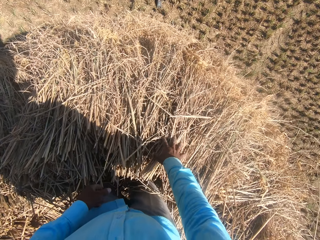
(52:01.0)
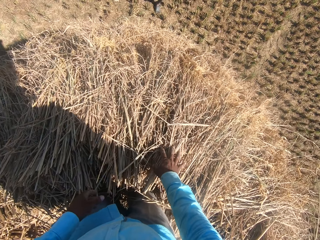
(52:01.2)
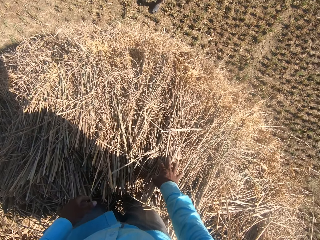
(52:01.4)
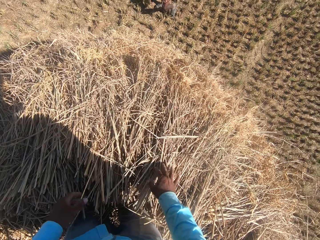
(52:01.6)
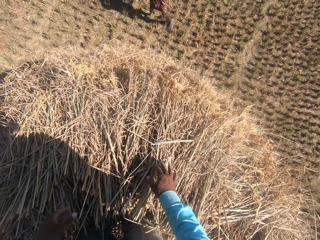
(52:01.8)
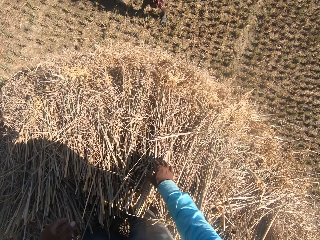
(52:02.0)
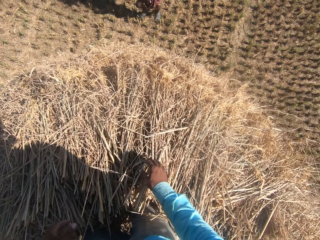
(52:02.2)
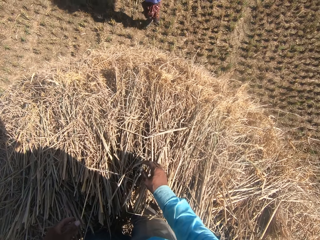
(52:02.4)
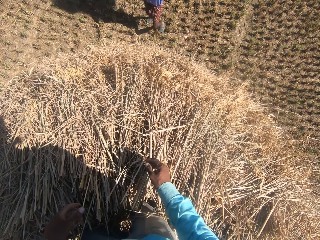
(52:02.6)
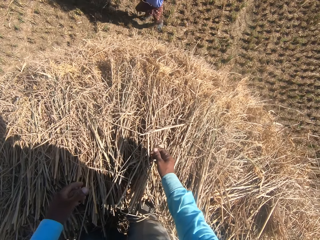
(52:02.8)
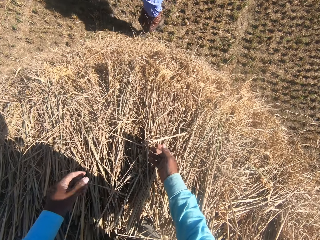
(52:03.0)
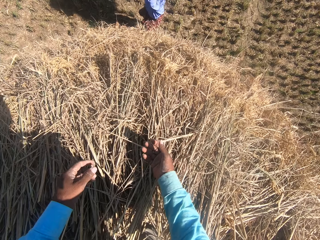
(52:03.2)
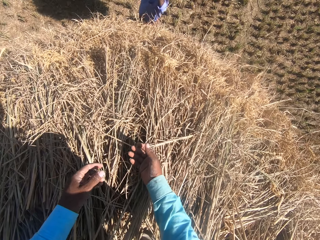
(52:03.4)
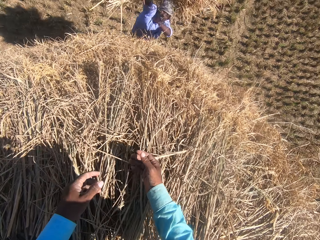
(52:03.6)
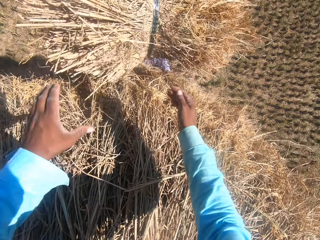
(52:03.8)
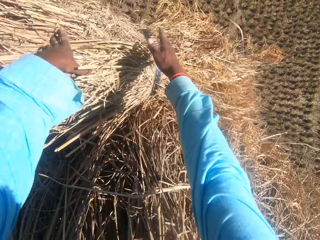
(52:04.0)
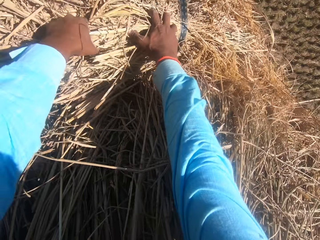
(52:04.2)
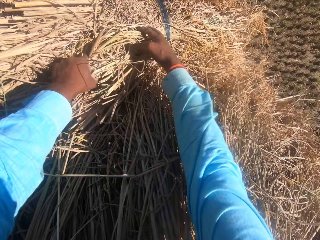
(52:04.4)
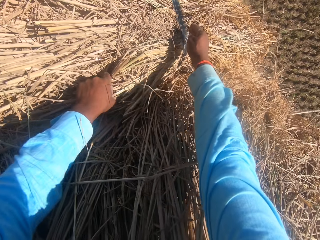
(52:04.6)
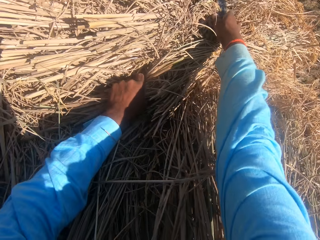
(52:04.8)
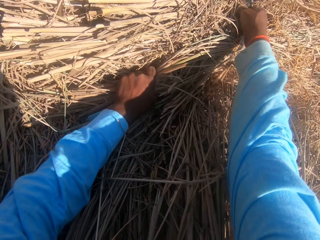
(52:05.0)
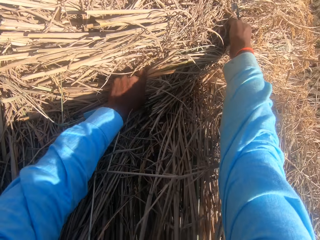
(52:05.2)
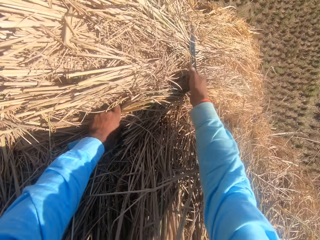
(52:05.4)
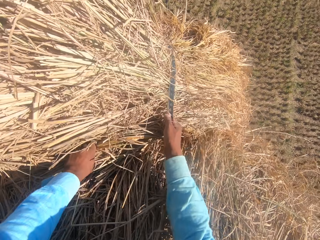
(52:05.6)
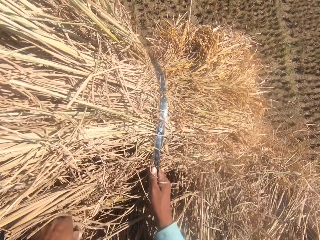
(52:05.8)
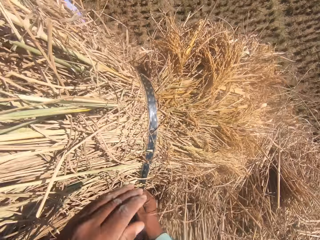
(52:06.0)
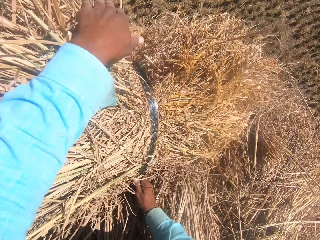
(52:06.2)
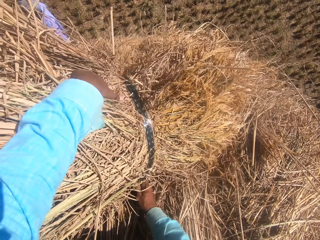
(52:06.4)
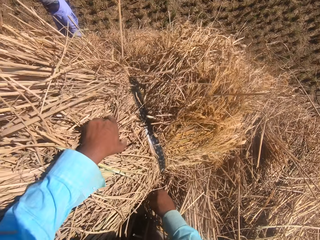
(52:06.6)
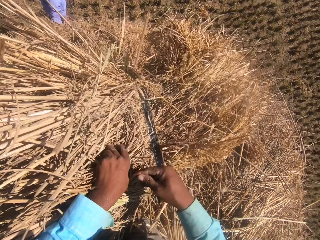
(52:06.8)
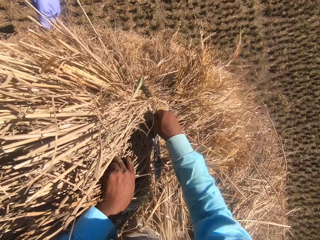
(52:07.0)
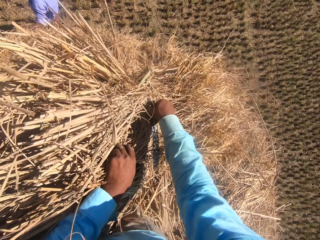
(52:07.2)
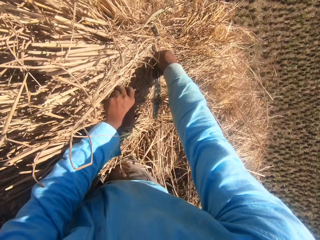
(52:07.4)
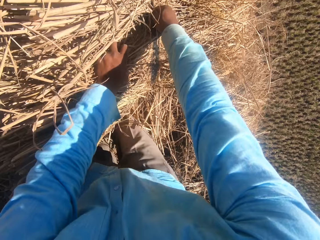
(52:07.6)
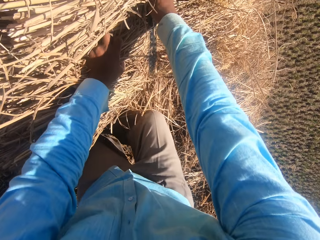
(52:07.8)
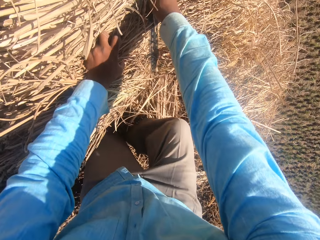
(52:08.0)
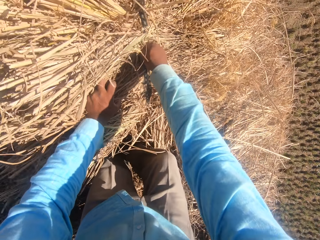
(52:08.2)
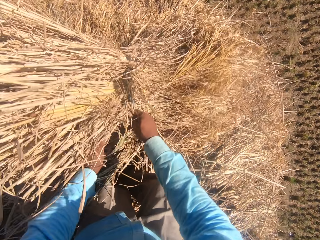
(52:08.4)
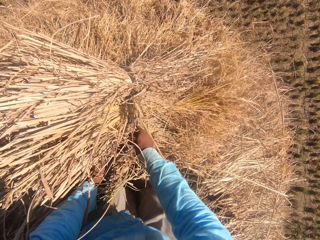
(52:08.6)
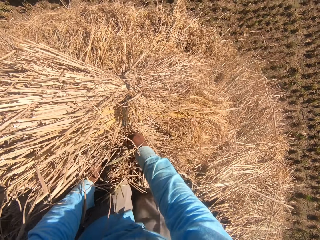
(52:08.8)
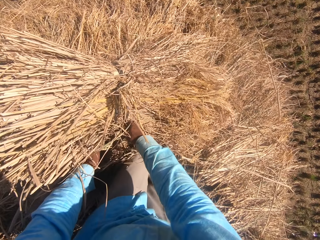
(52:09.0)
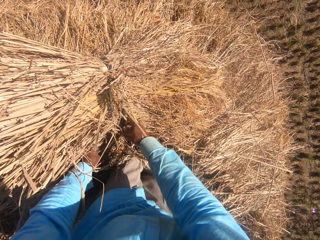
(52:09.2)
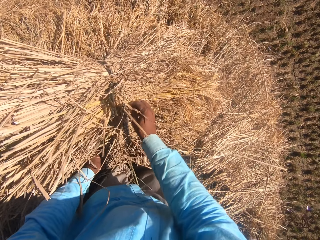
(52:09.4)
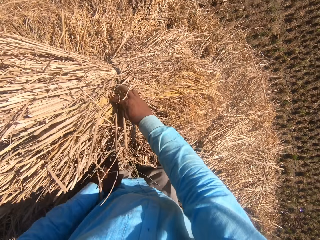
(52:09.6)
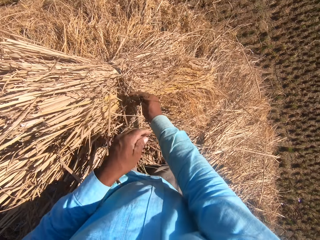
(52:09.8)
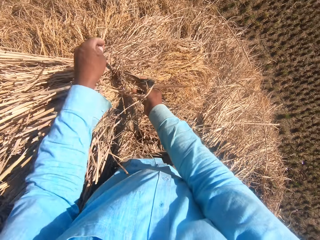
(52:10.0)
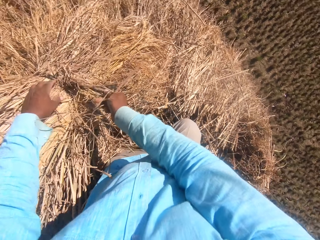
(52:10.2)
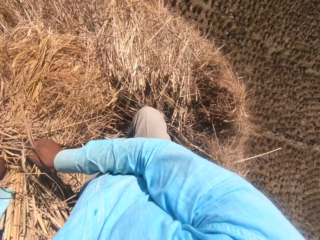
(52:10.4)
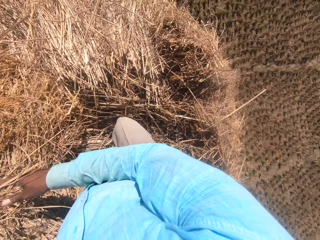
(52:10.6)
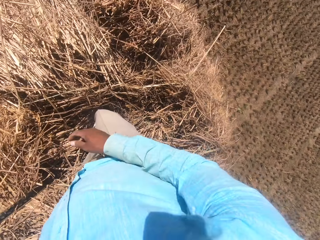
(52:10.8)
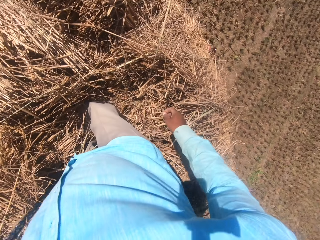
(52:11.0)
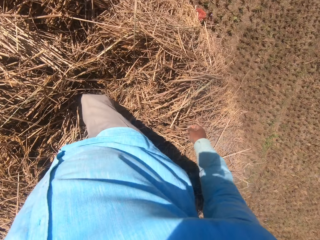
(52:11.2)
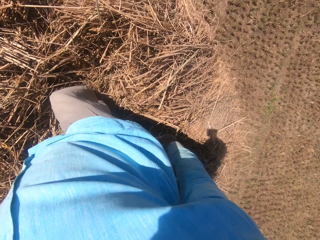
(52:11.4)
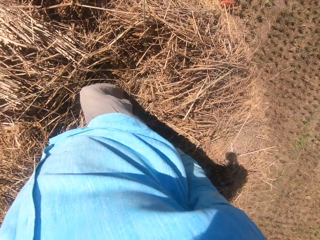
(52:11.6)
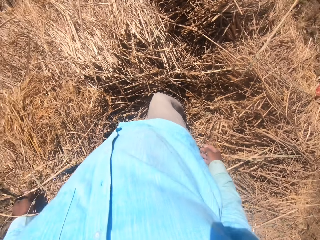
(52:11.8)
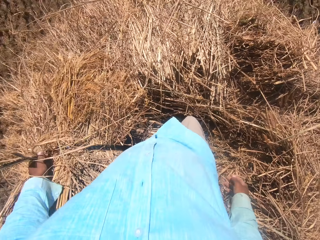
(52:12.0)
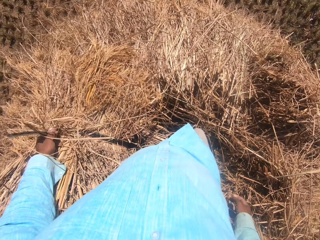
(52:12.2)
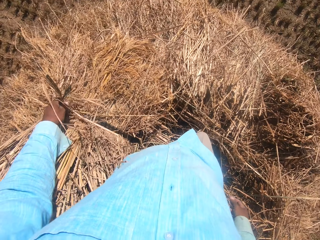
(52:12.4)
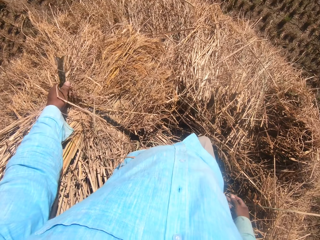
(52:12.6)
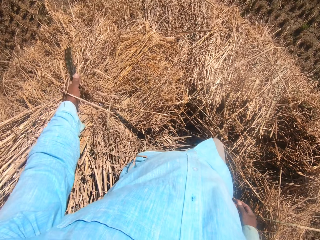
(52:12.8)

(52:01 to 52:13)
A man throws the stack of dried grass straws towards the camera wearer. The camera wearer collects the stack from the man. They set the stack of dried grass straws on the heap. They place the dry grass on the heap. They untie the rope on the stack of dried grass straws. They look around the field.

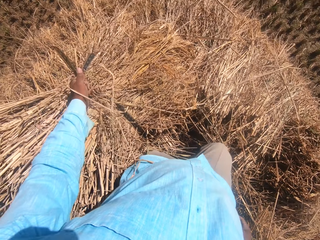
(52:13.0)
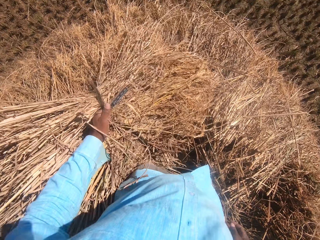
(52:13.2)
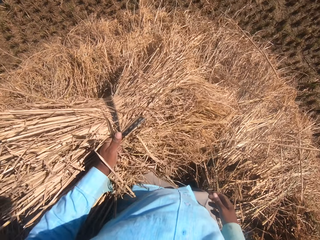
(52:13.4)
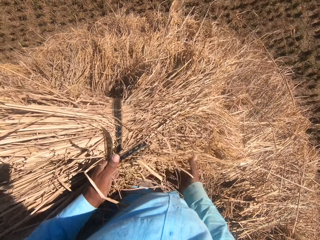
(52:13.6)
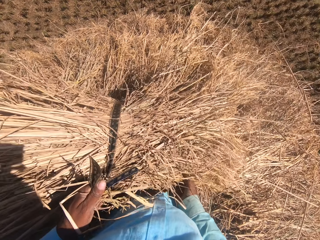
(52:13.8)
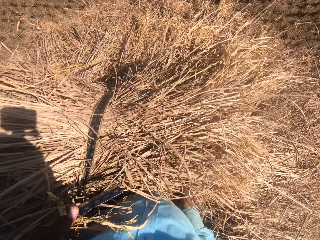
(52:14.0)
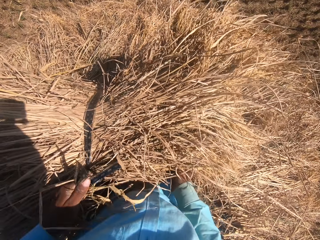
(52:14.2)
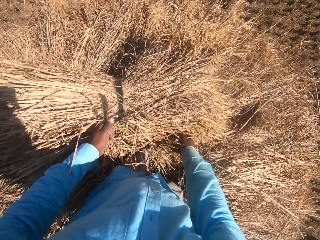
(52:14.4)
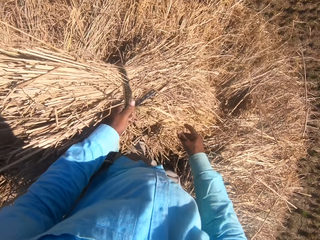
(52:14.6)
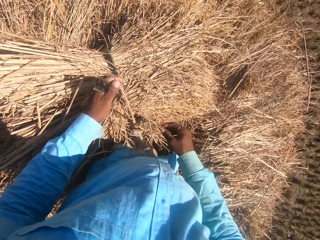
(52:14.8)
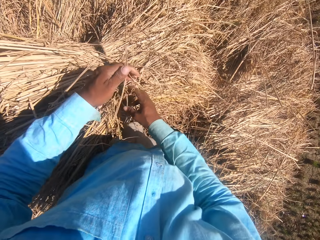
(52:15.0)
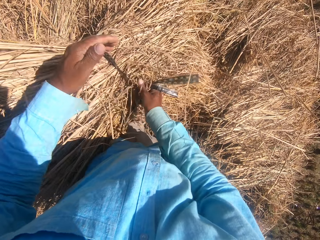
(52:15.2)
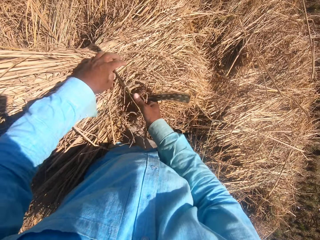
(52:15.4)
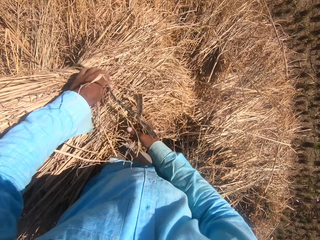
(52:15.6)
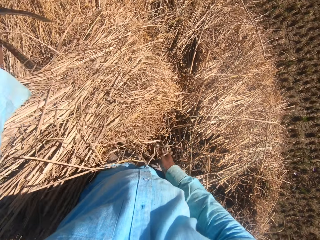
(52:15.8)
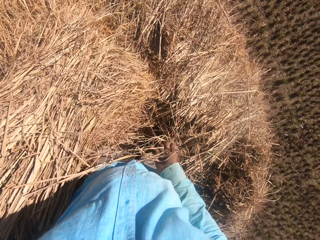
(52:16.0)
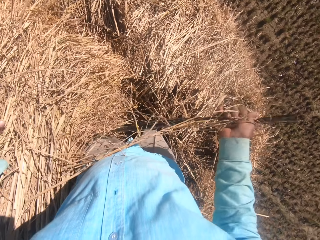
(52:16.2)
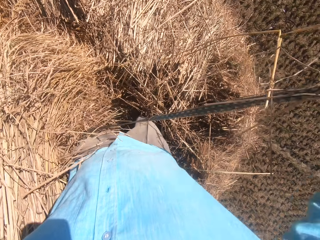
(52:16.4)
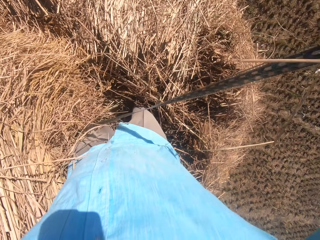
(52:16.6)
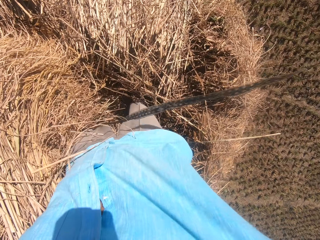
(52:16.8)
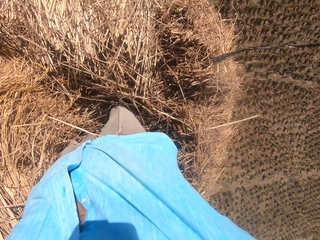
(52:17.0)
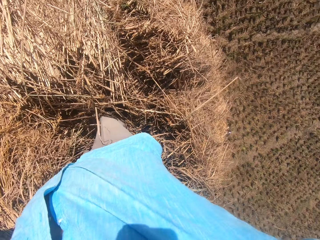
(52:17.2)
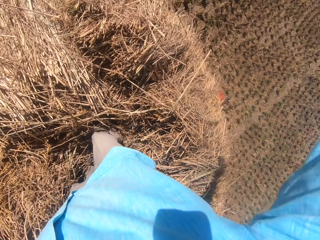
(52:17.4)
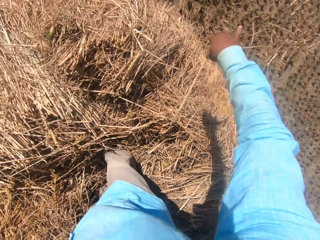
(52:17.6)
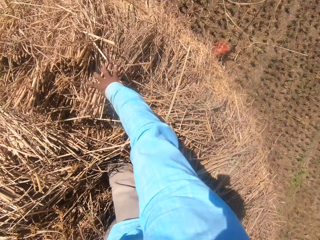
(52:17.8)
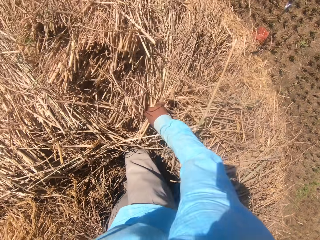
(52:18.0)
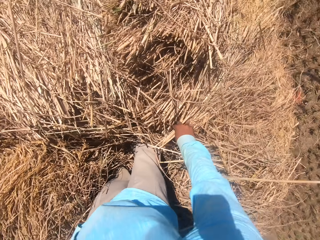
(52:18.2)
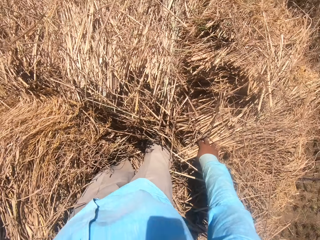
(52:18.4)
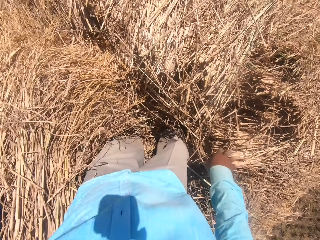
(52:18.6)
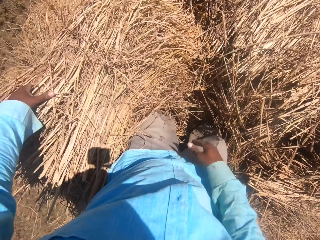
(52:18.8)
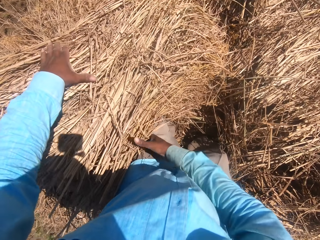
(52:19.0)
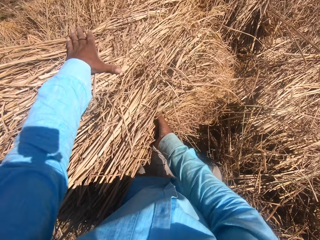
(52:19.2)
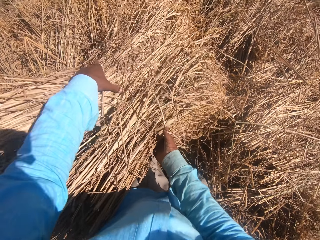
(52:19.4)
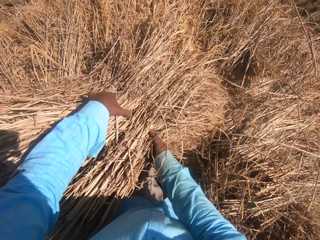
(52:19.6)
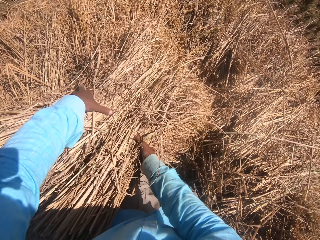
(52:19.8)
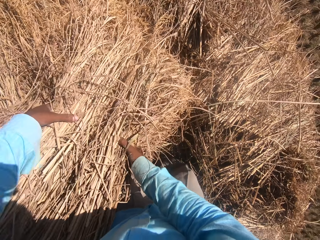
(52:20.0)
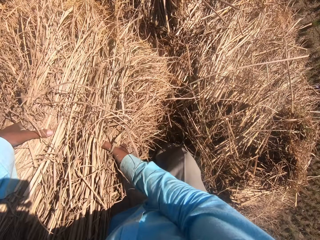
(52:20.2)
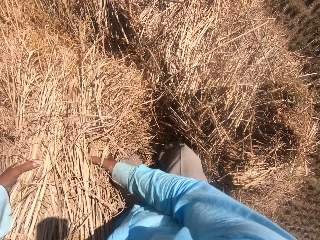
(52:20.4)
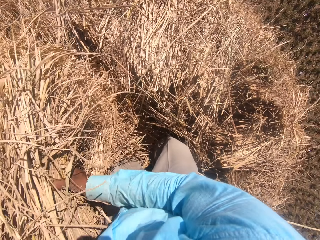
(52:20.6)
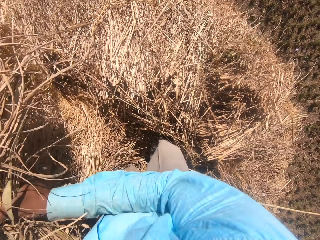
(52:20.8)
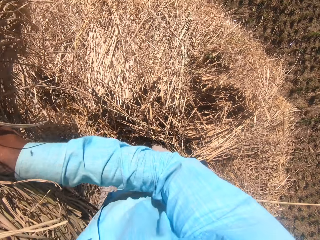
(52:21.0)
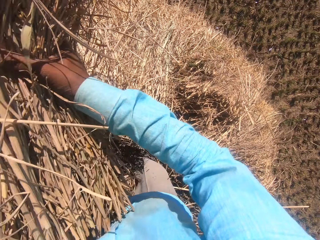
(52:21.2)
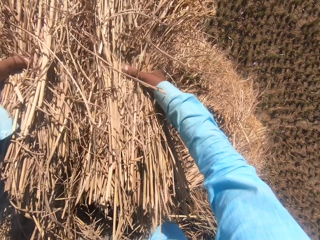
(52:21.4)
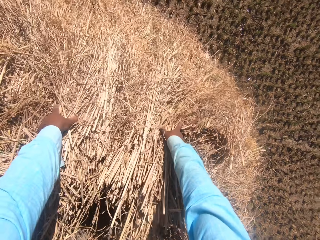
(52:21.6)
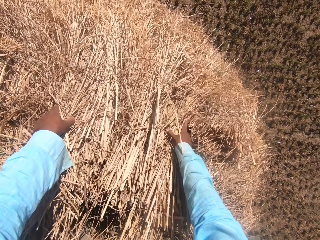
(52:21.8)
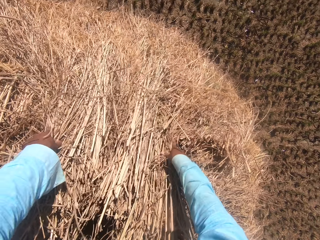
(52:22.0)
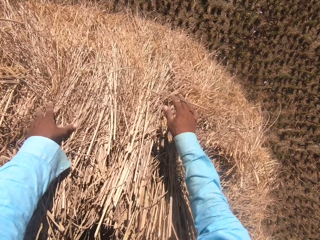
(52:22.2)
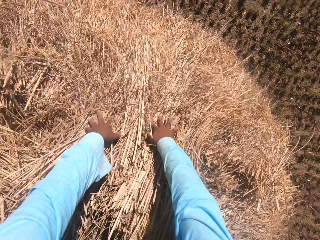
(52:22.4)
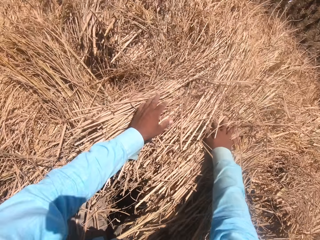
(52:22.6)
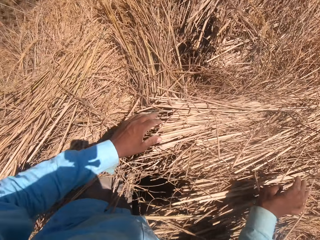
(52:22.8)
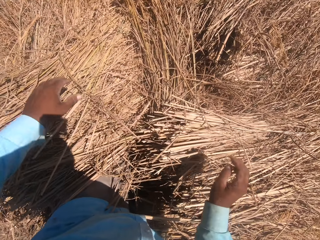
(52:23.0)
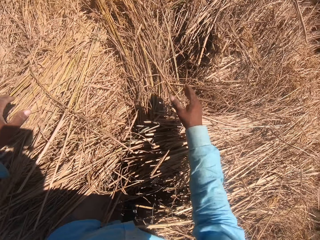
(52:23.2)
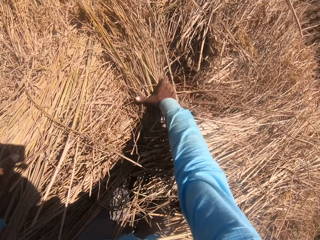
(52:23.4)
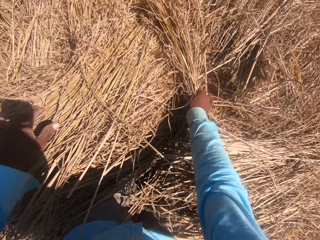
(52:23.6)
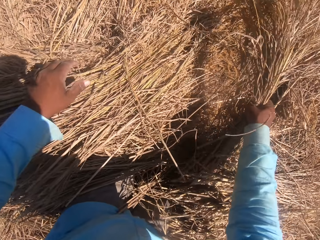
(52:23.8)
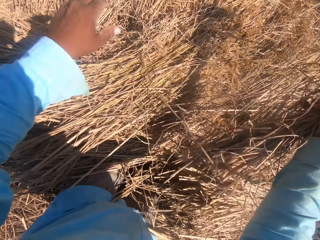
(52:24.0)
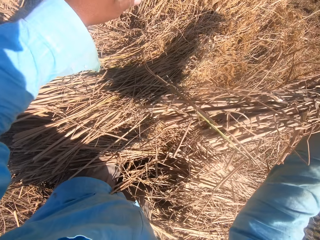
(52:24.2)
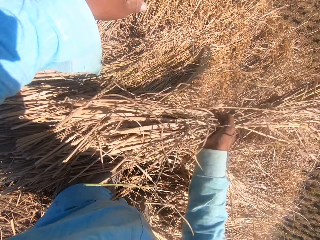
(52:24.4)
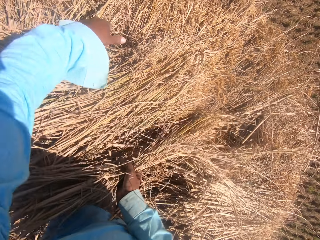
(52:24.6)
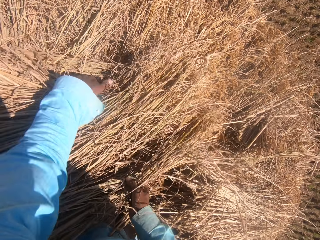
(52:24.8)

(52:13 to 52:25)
The camera wearer picks the dry grass. They adjust the stack on the heap of dried grass straws. They untie the rope on the stack of dried grass straws. They place the dry grass on the heap. They pull the rope from the stack of dried grass straws, and drop the rope on the field. They arrange the stack of dried grass straws on the heap. They pick the dry grass. They place the dry grass on the heap. They converse with a man. They pick the dry grass.
